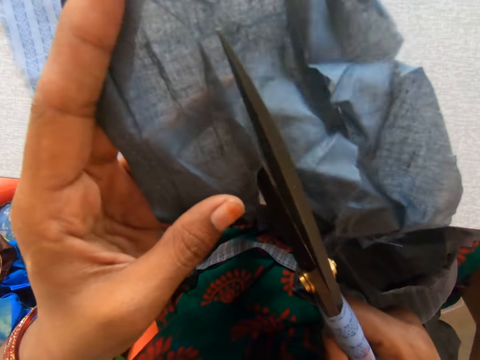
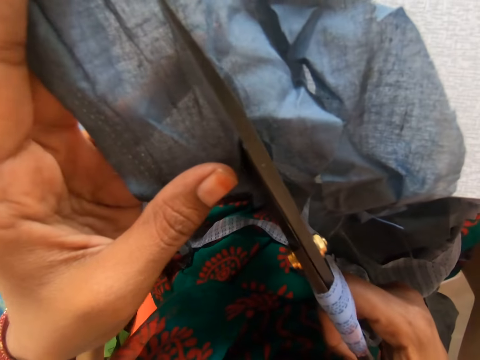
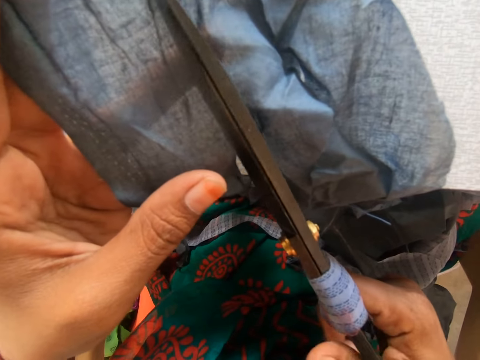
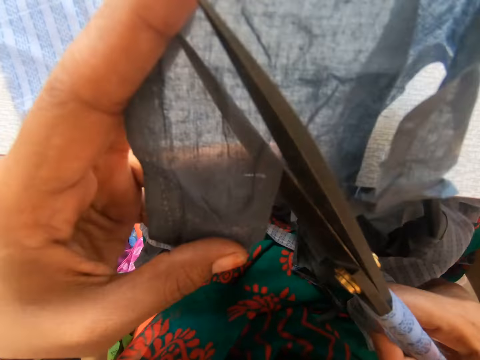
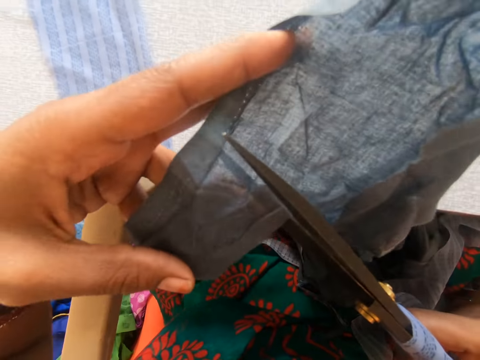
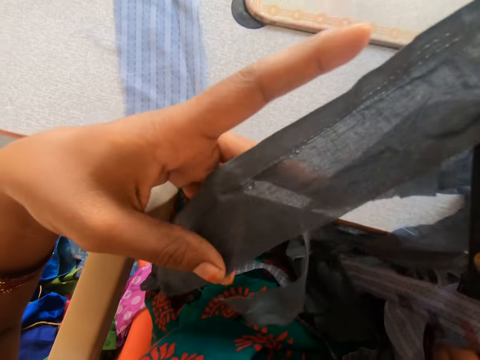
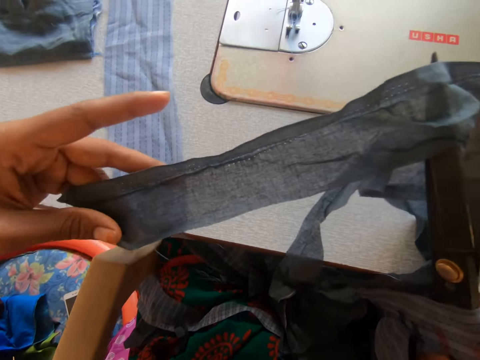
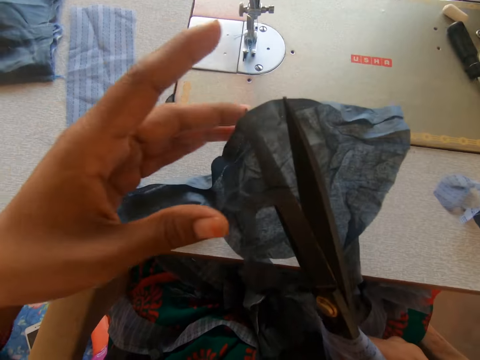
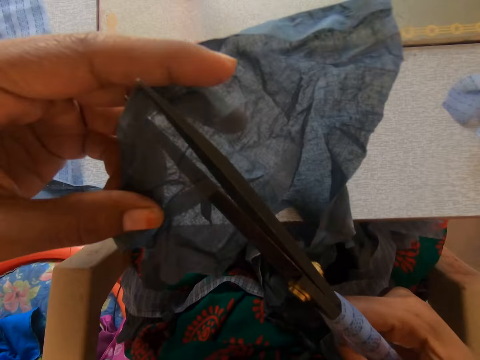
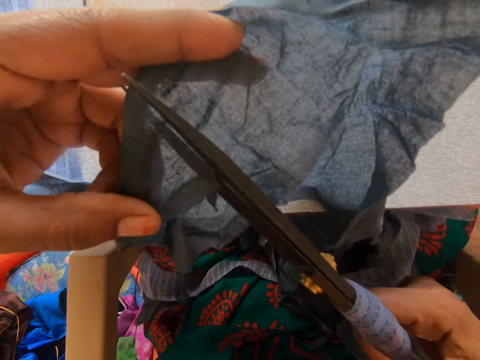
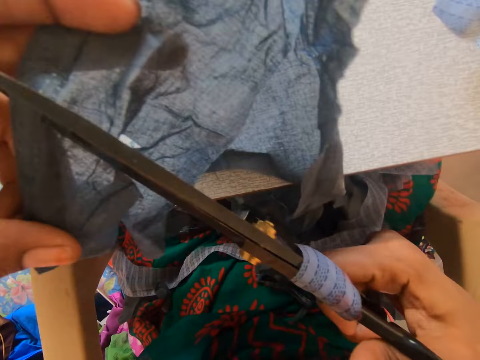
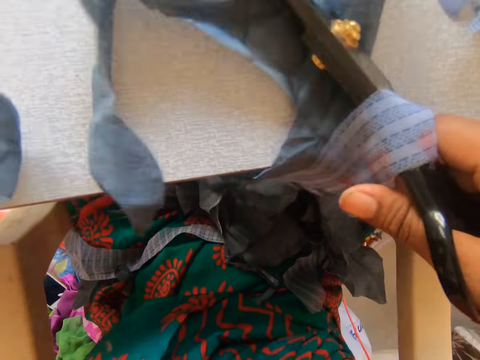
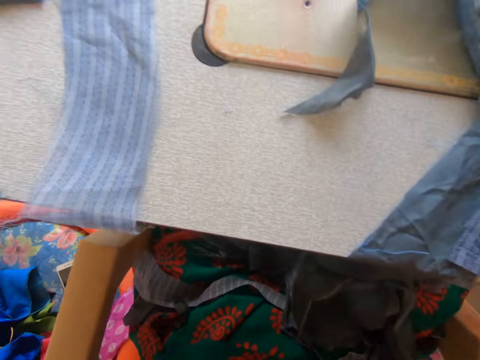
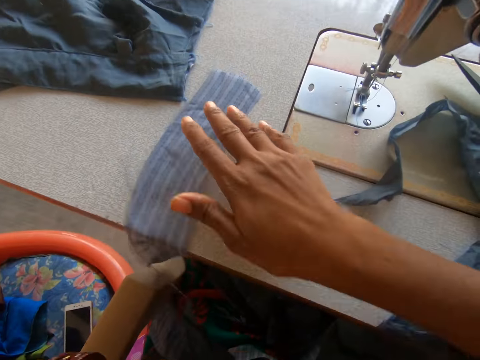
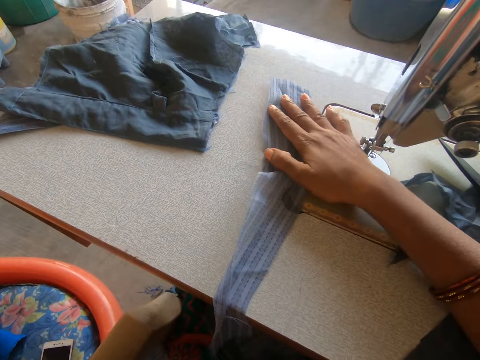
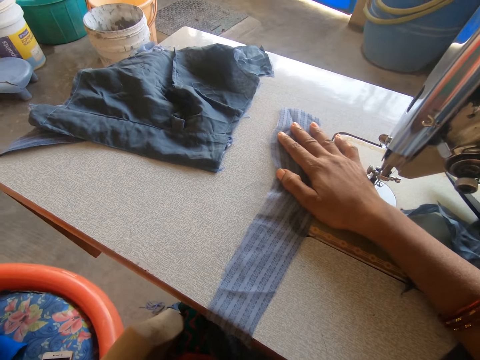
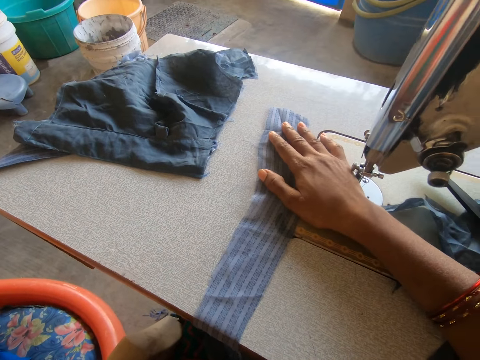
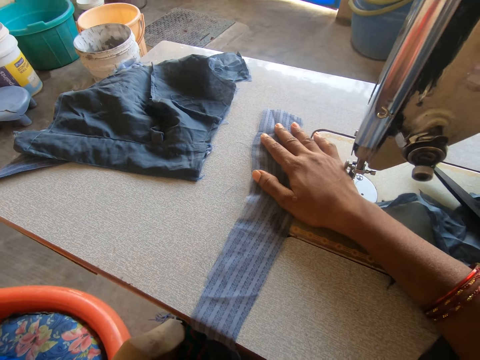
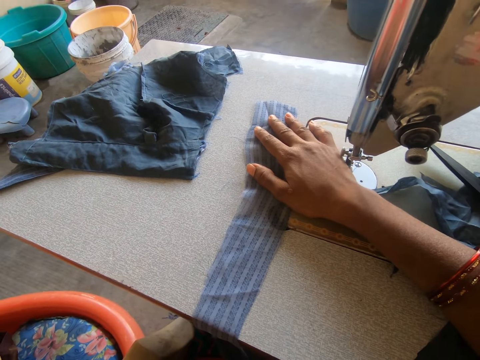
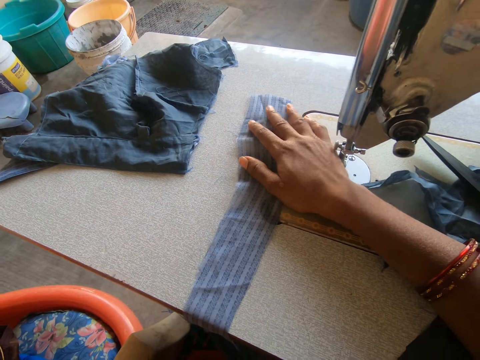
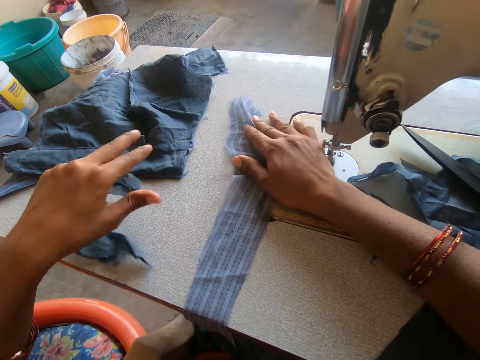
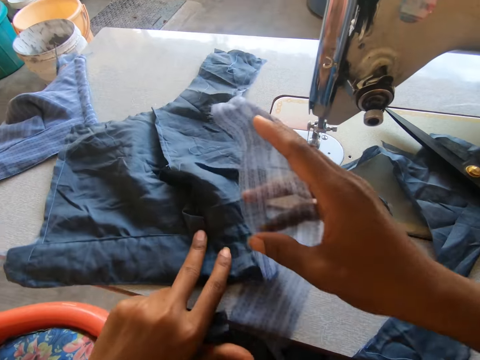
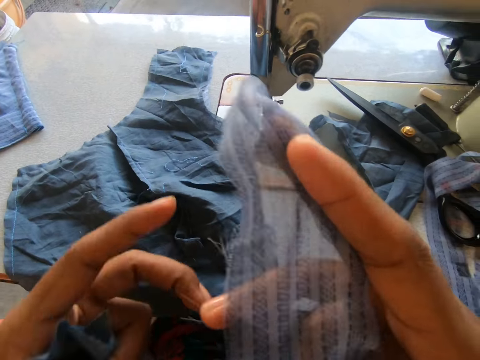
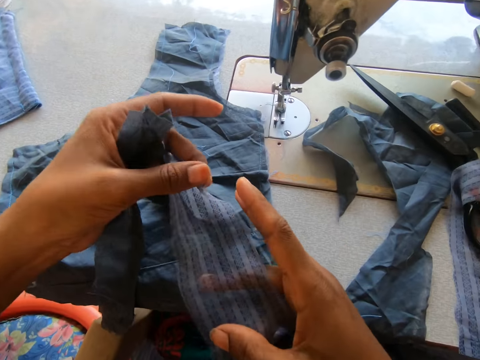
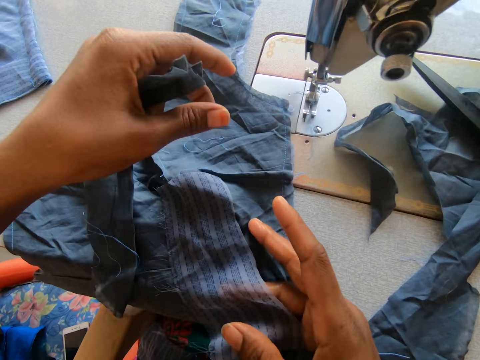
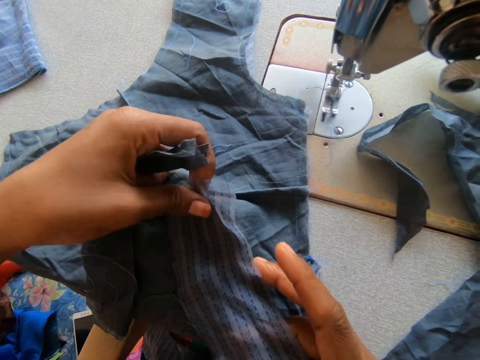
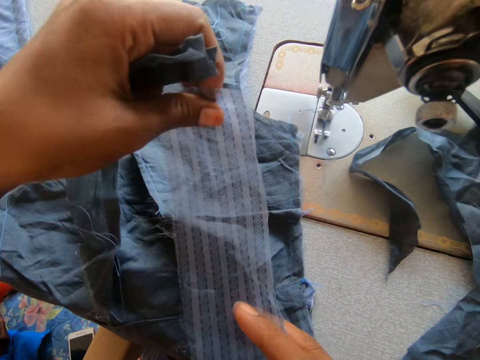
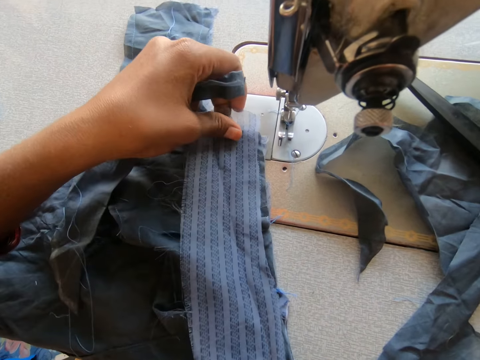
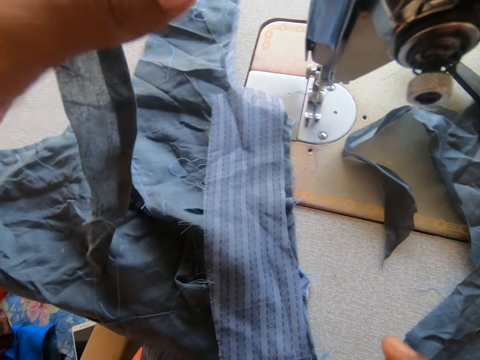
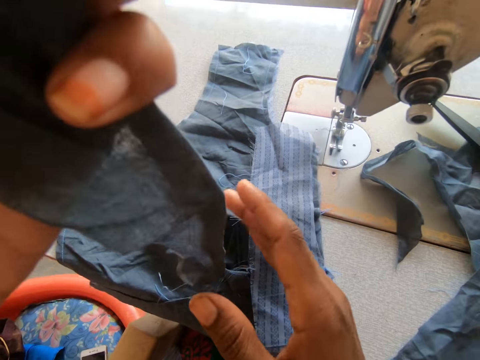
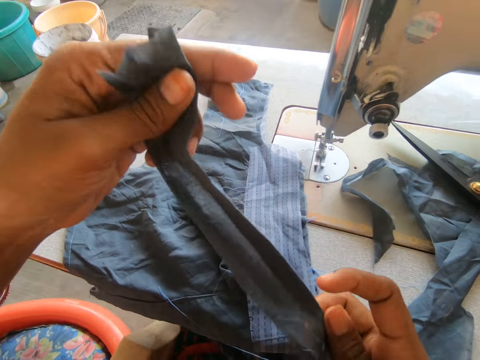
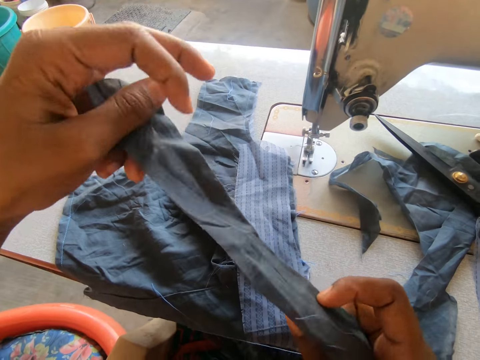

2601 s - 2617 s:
The camera wearer pushes a garment on the sewing machine. They pull the garment on the sewing machine. They place the garment on a garment.

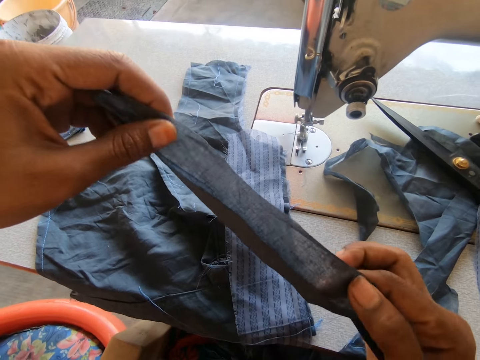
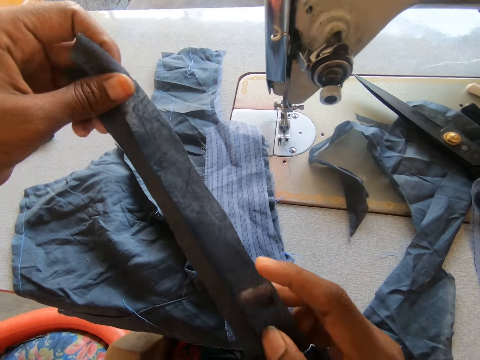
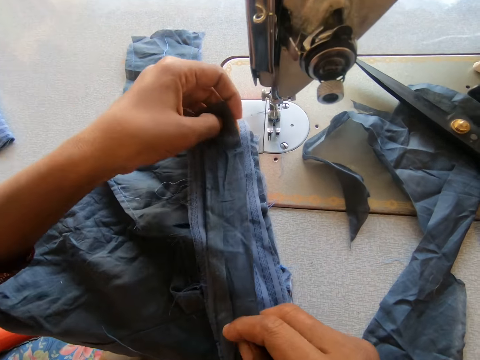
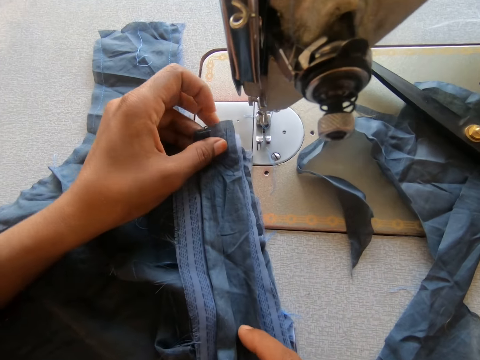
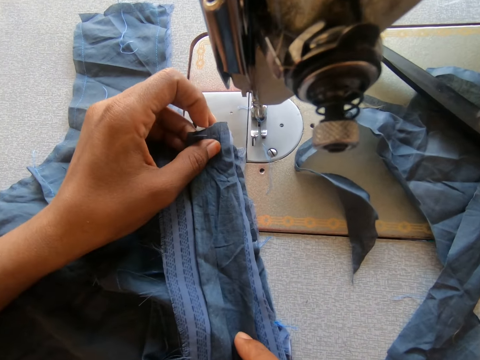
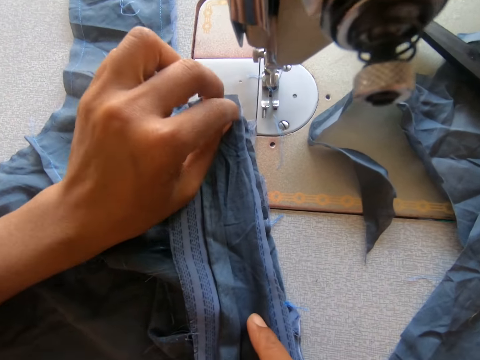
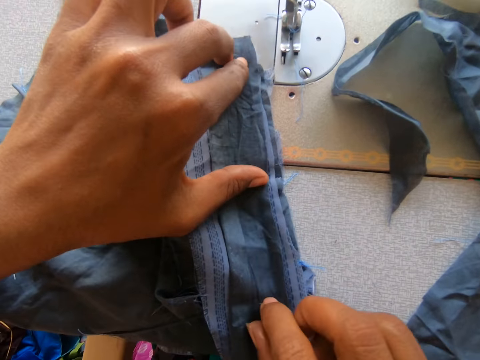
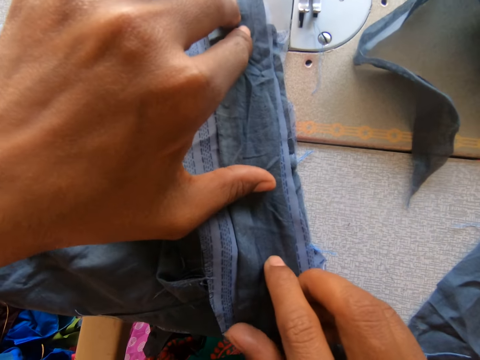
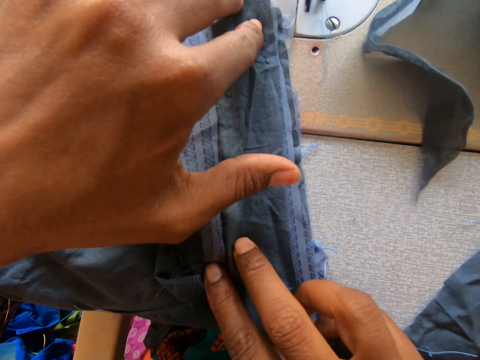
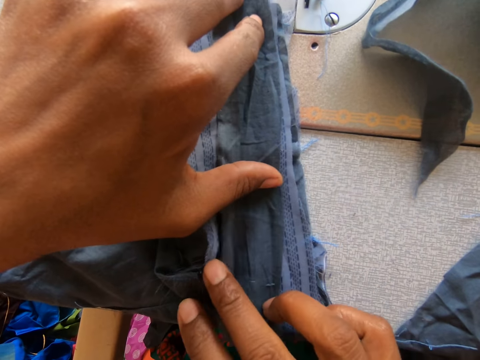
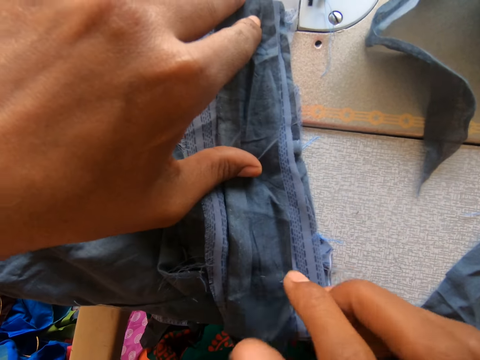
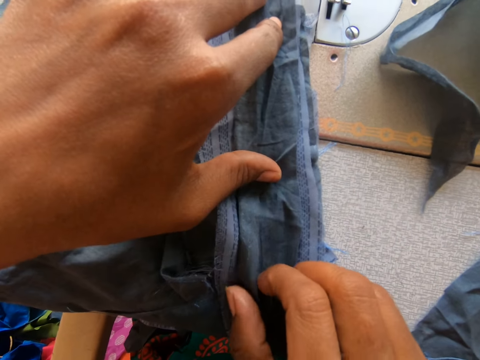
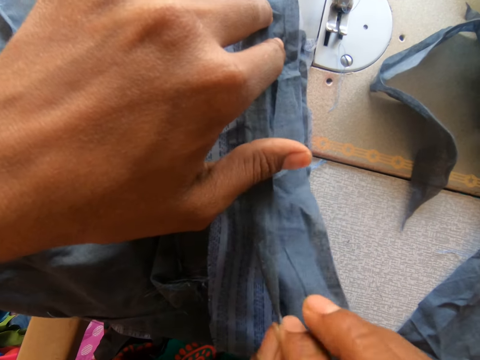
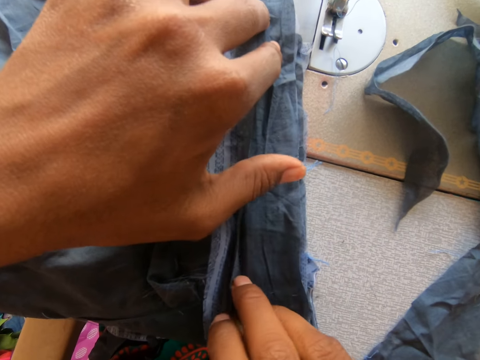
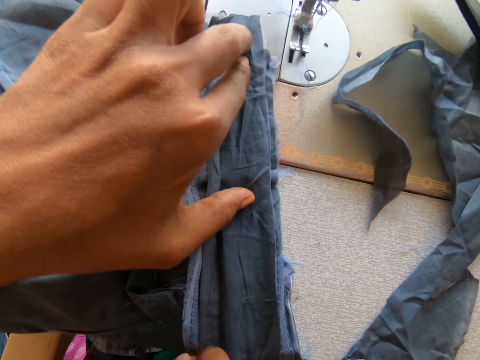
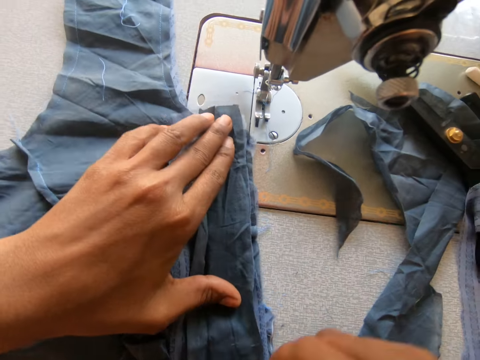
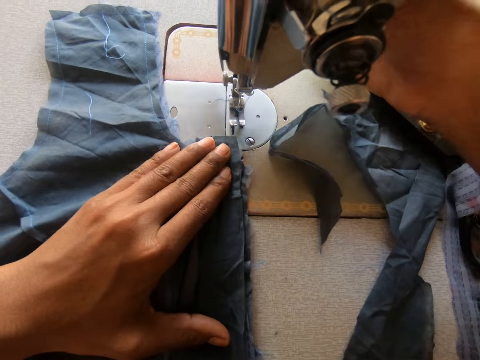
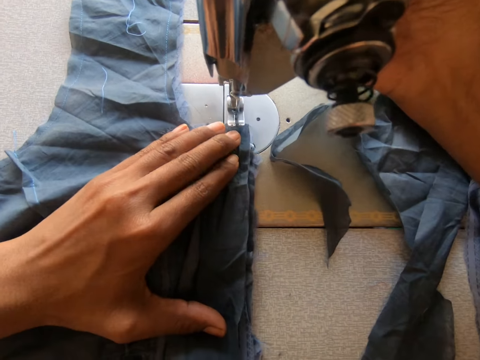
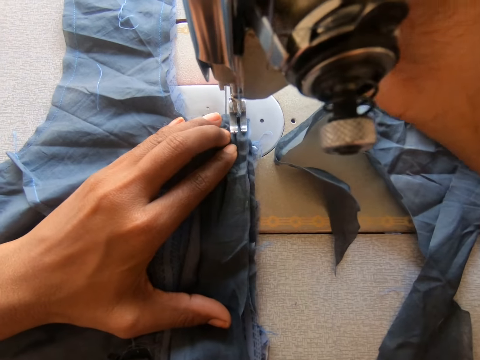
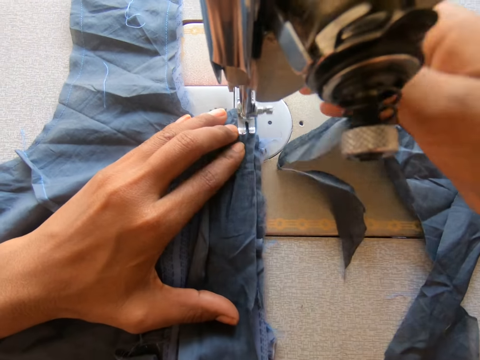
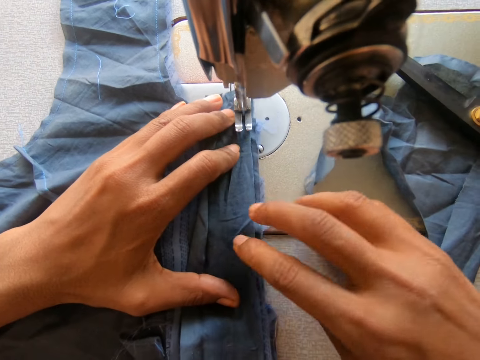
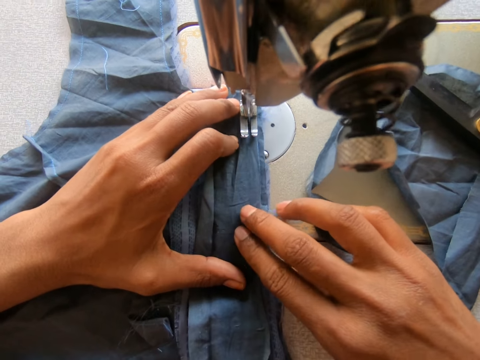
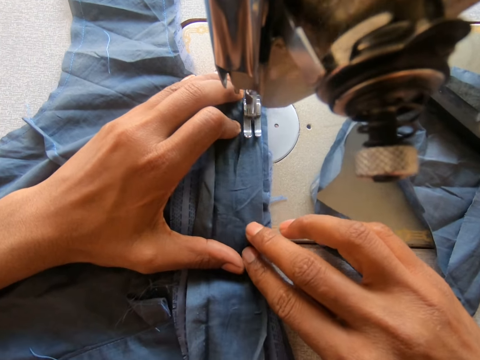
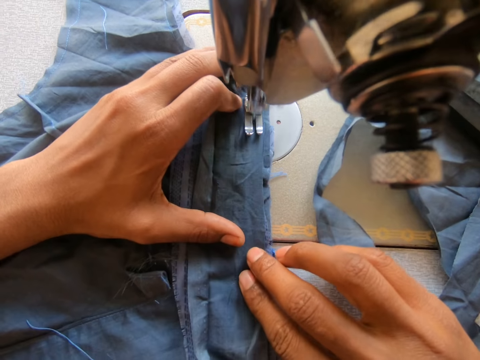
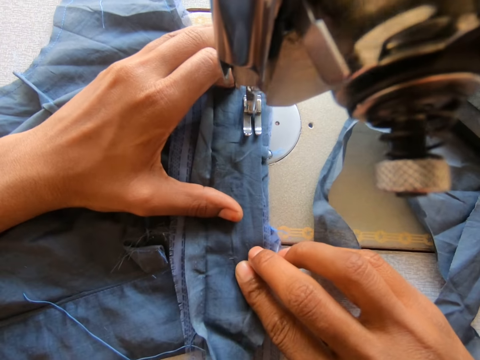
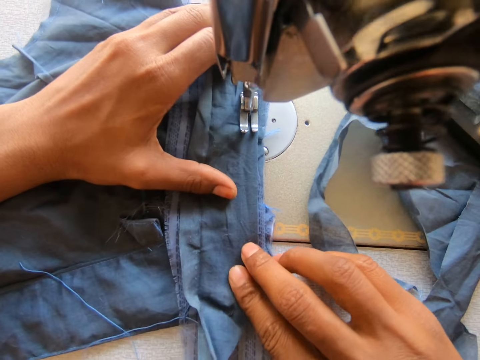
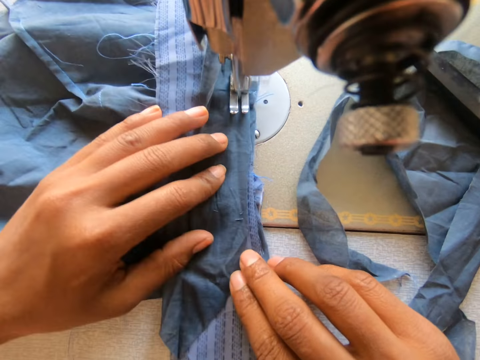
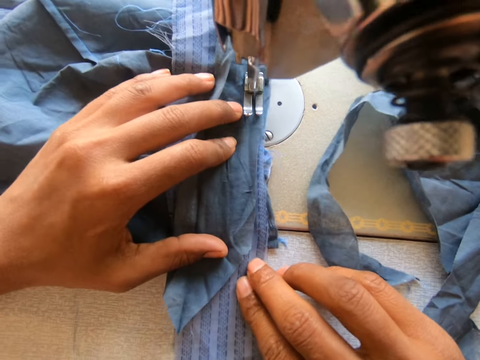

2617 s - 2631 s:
The camera wearer lowers the presser foot. They sew a garment.
